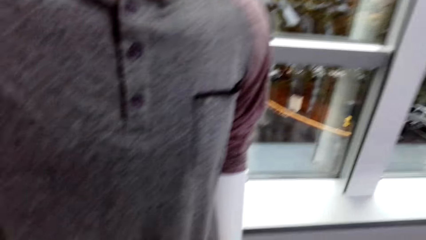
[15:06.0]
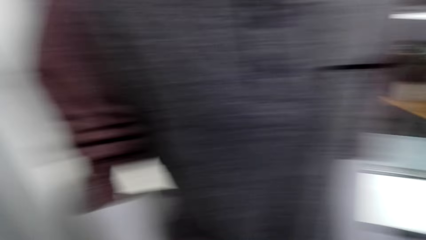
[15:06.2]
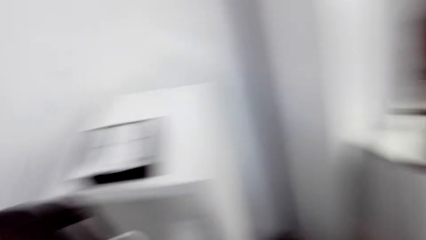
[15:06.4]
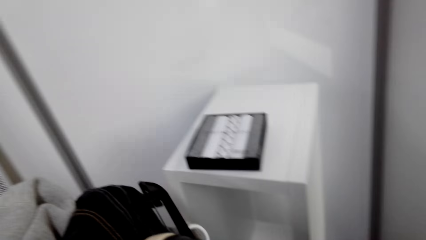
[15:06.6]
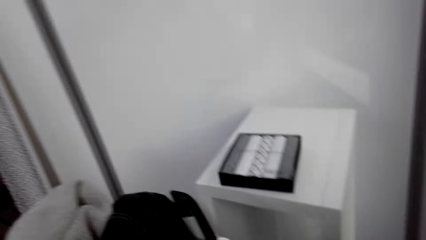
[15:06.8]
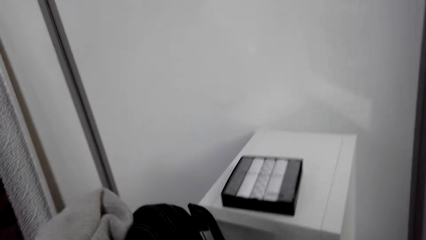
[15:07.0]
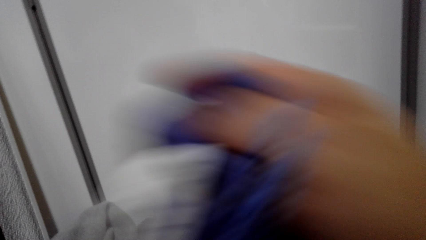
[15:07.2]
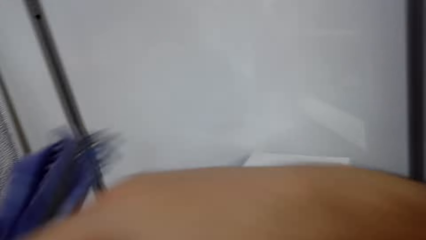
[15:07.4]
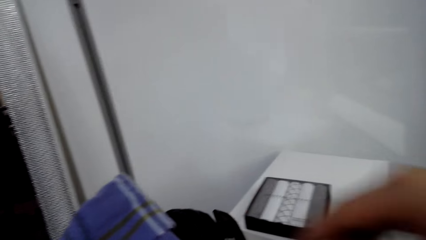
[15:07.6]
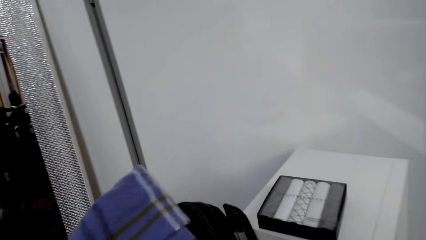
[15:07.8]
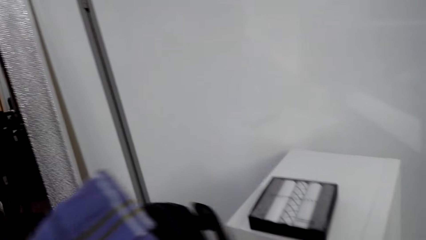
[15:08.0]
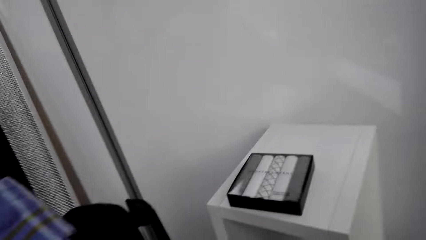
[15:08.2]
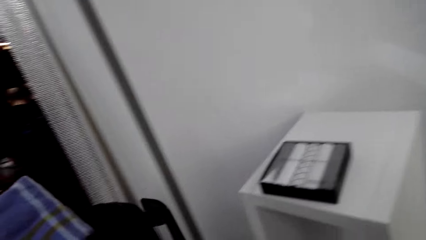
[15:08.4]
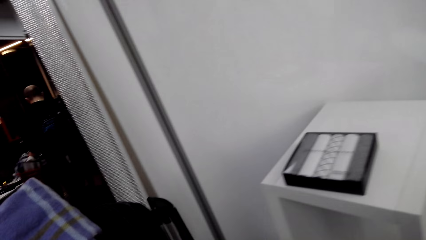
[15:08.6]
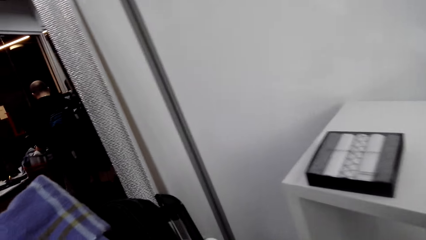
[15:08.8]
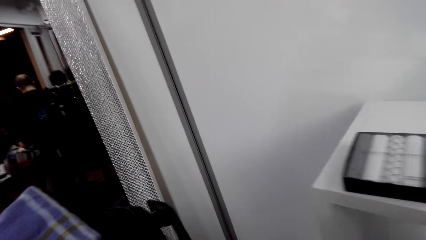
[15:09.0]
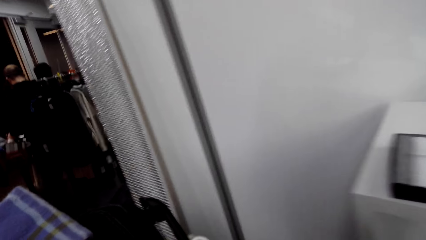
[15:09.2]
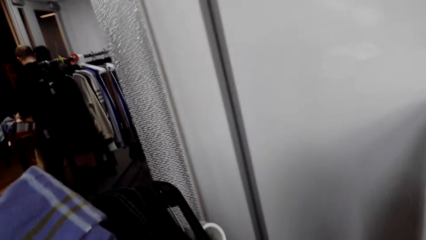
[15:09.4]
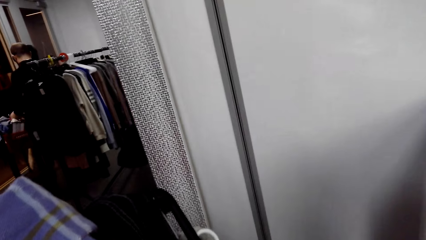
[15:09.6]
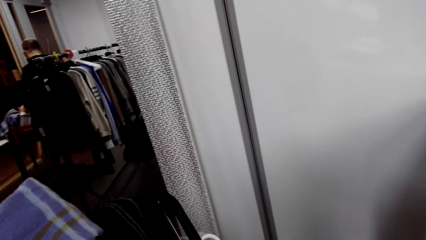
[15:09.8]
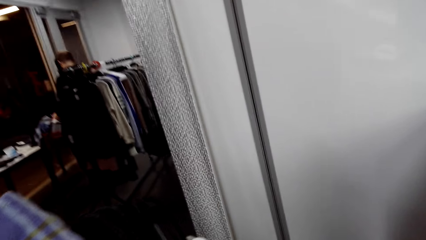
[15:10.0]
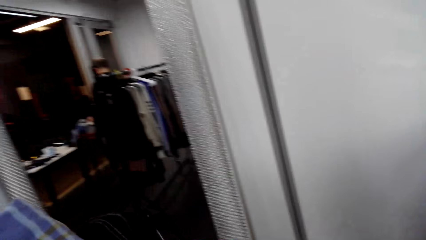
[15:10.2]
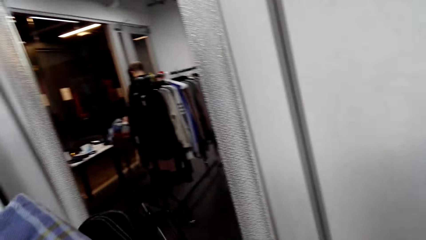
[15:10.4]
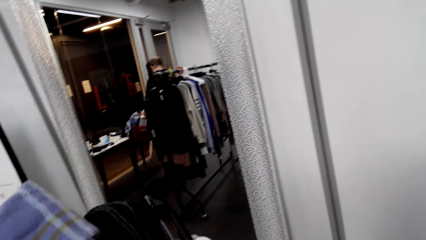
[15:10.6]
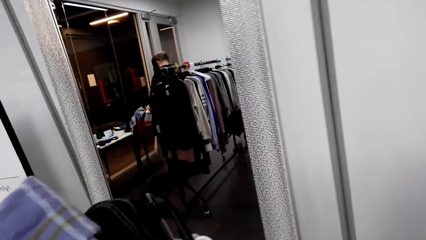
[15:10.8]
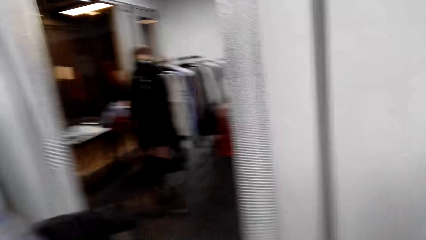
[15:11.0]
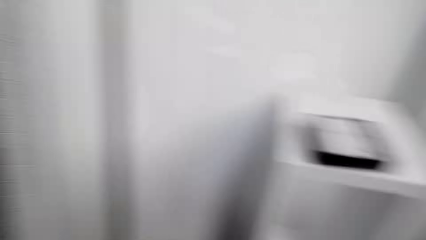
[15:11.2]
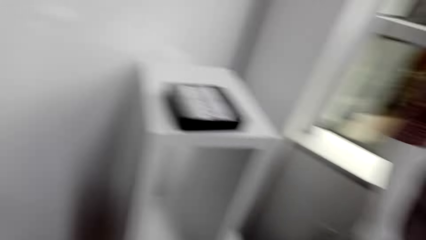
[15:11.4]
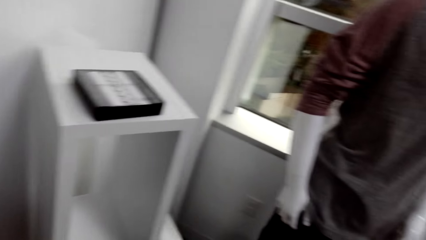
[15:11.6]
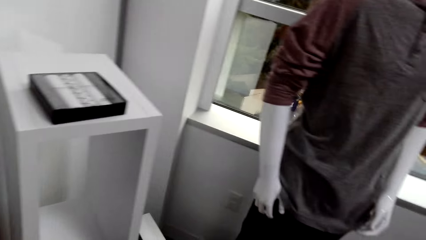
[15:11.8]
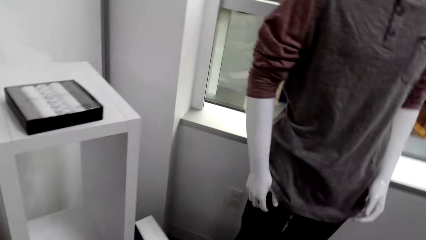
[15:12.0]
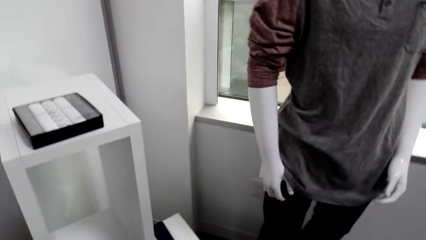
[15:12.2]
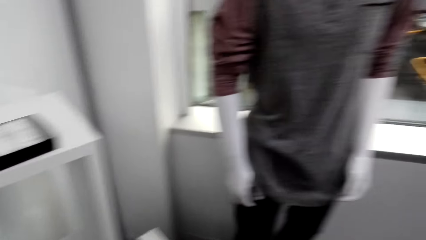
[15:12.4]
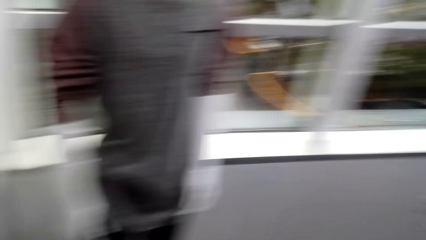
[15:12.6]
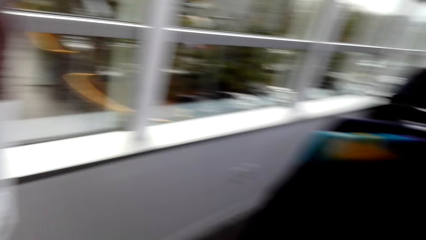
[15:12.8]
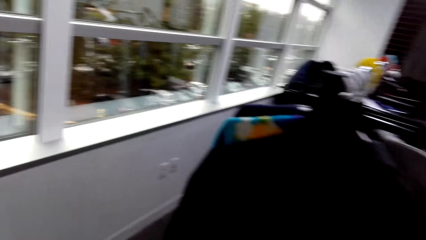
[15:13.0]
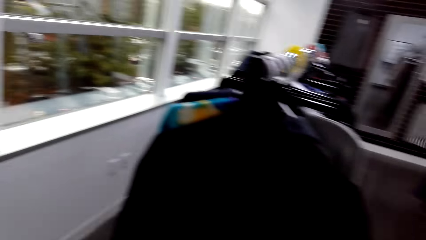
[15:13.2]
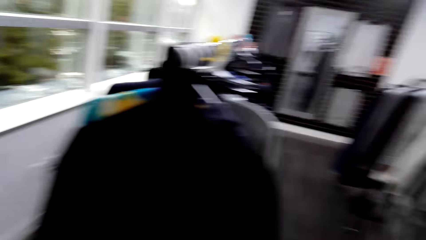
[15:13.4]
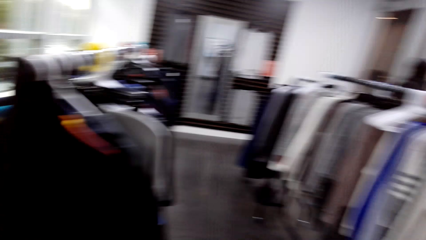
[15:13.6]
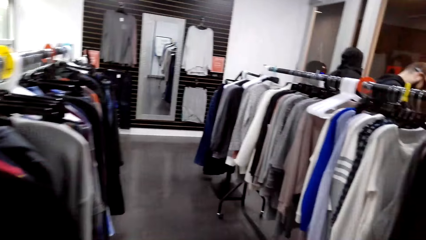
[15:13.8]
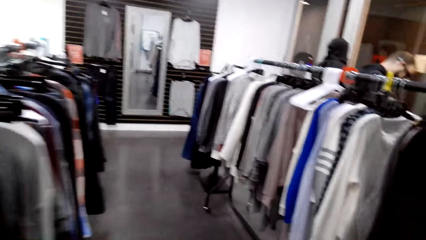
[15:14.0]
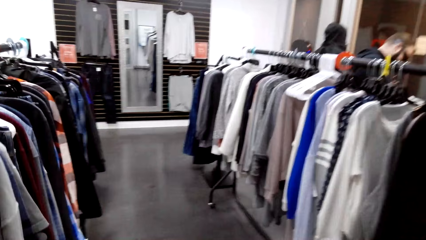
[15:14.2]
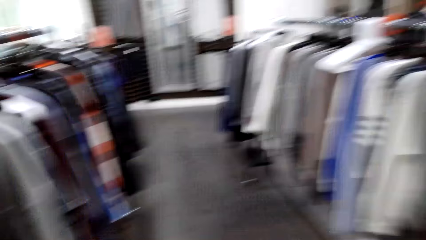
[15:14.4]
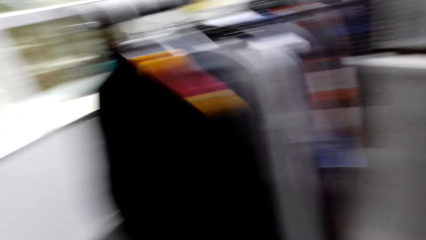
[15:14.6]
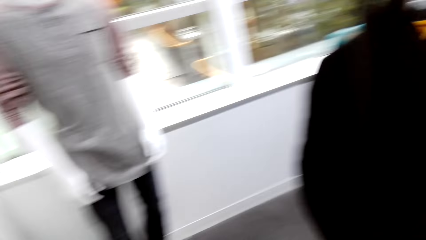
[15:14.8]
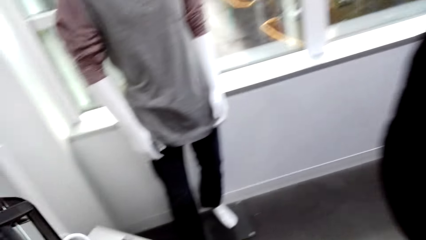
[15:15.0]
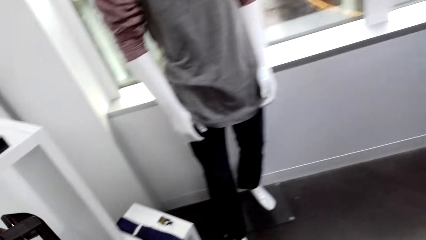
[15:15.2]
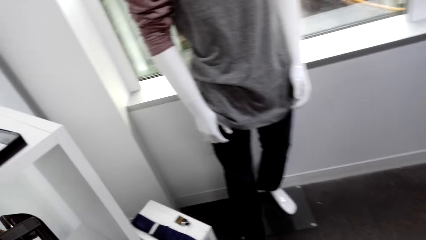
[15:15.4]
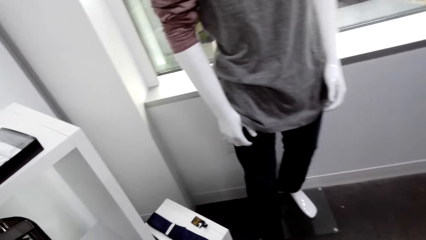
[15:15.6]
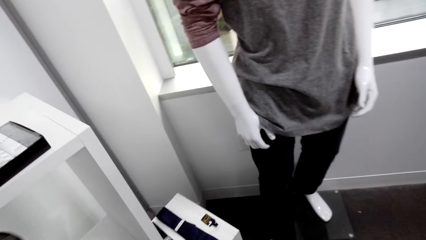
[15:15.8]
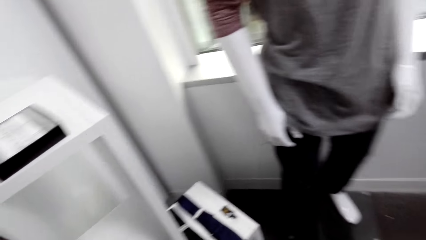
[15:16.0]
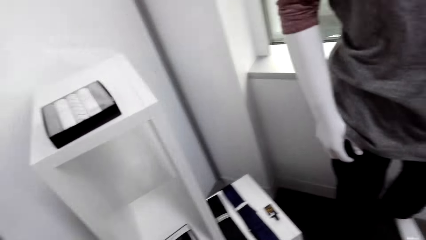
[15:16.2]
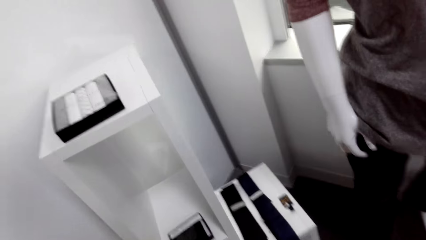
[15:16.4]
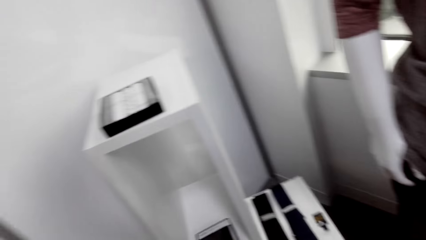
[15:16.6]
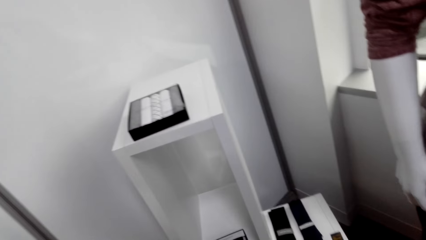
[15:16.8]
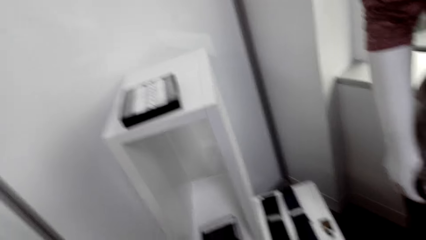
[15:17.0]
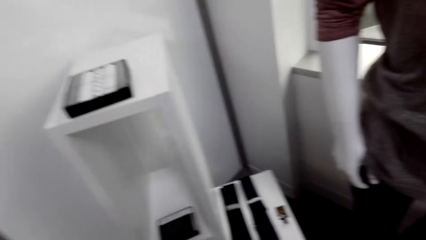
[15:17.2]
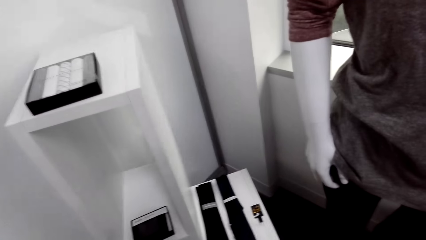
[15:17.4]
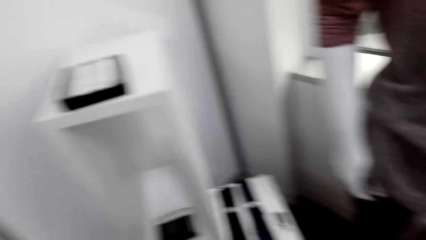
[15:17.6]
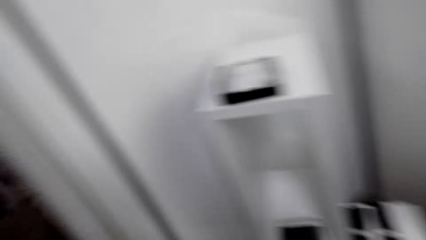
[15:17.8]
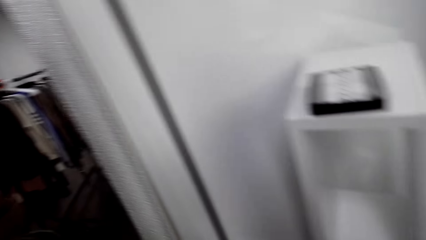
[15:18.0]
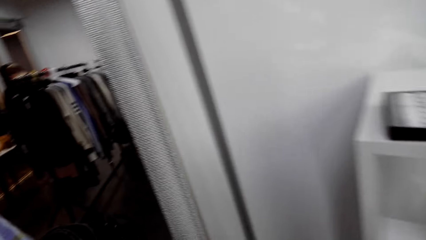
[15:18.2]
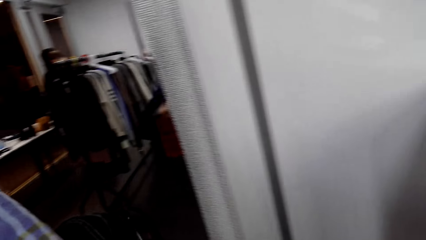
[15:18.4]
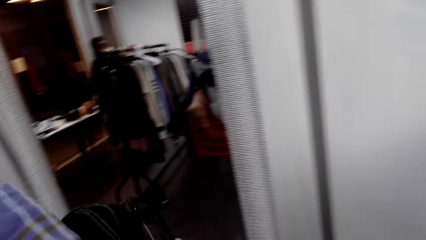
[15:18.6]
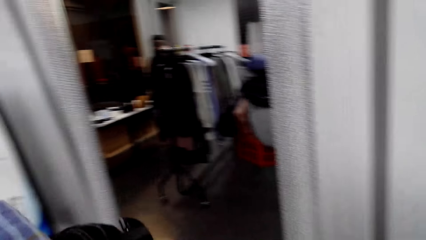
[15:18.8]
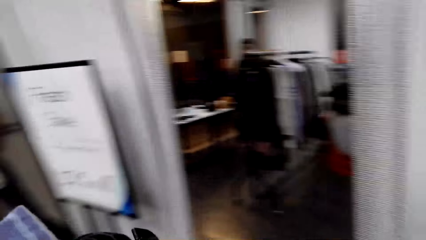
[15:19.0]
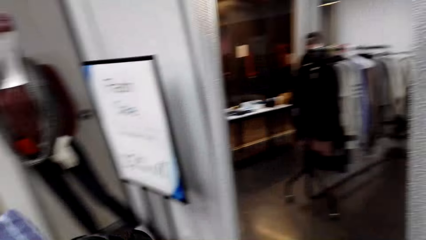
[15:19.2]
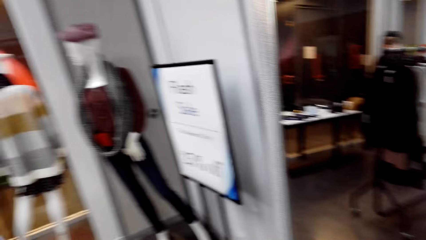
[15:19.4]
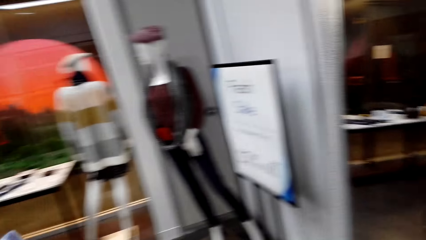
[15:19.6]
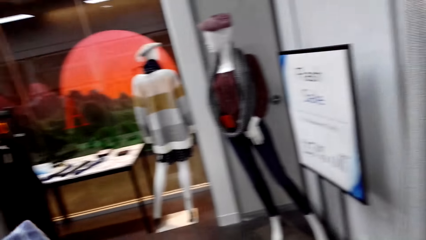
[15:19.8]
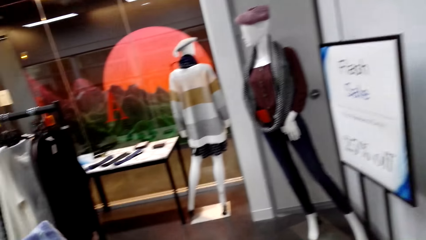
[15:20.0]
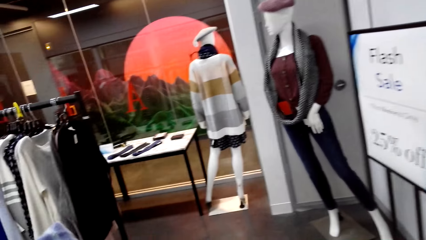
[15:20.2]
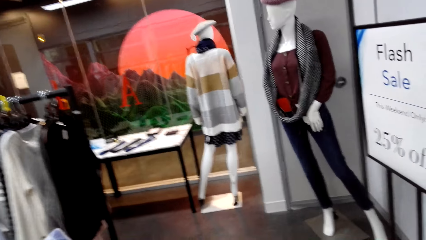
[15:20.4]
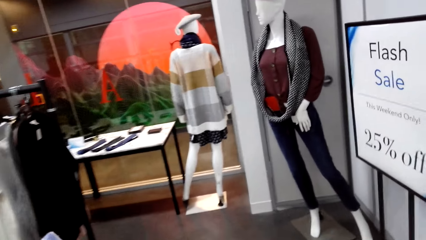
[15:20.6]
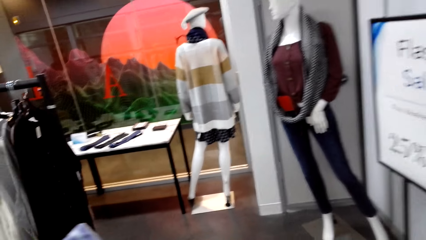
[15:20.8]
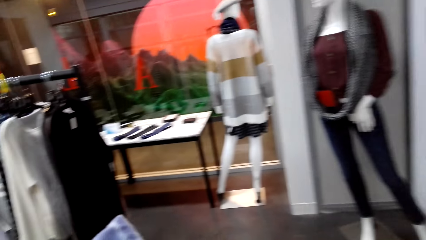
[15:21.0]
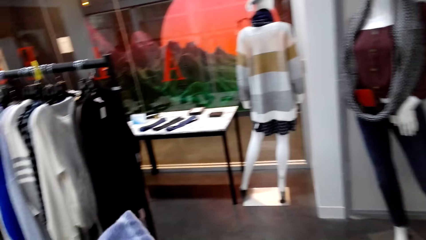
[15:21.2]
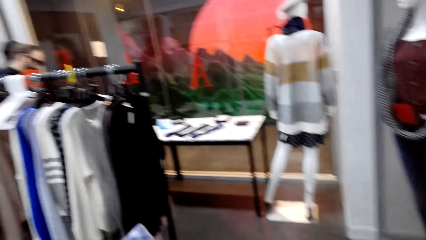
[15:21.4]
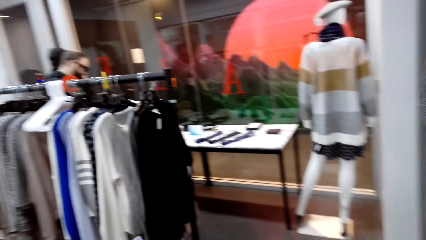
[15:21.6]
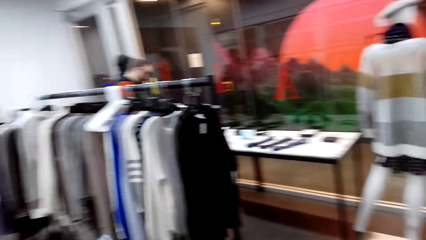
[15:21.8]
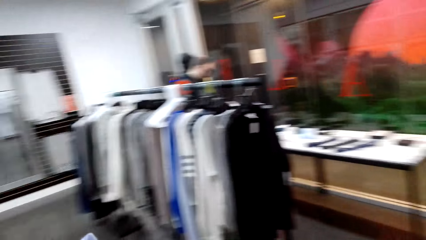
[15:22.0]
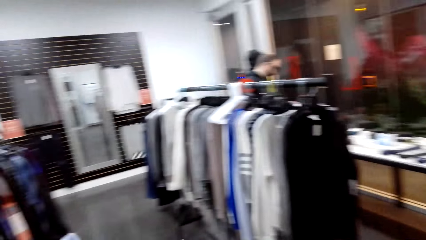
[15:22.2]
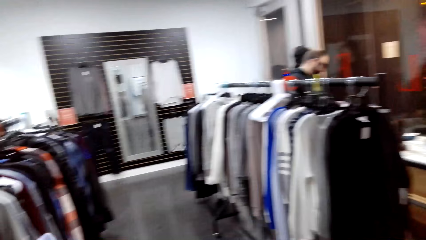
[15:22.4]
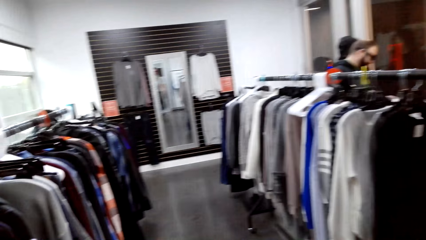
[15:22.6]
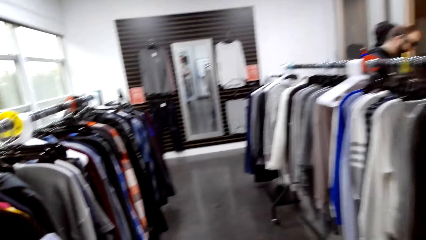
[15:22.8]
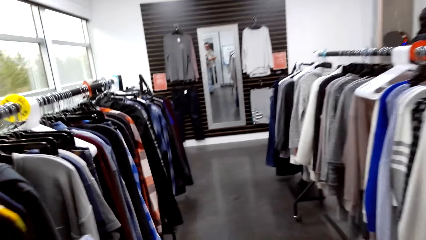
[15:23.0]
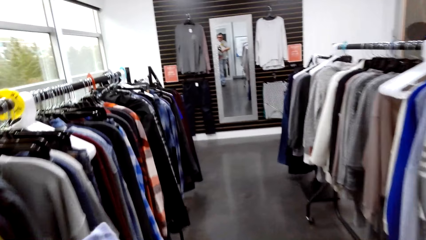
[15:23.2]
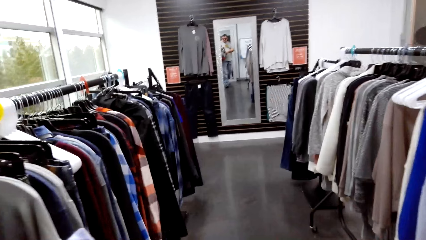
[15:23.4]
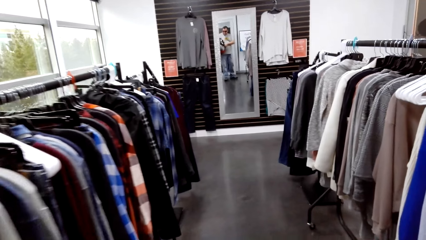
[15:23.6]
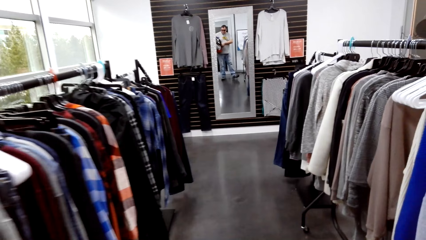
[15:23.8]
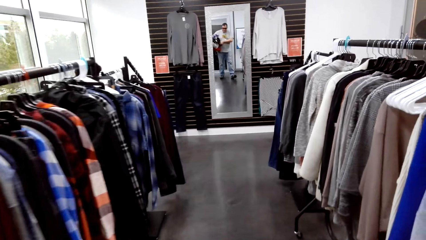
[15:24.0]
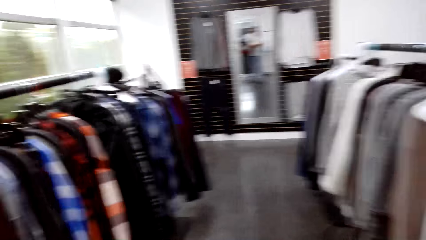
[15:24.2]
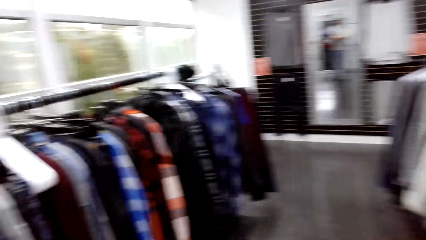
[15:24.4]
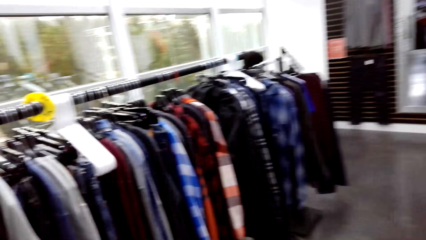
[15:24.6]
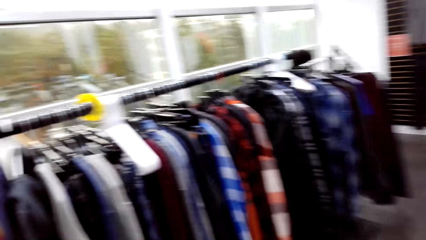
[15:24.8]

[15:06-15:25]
The camera wearer walks in the room. They hang the scarf on the chair.
